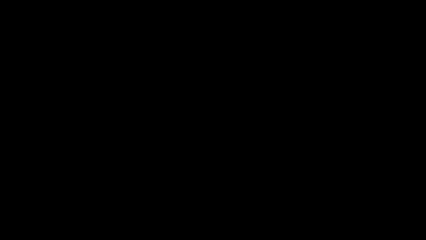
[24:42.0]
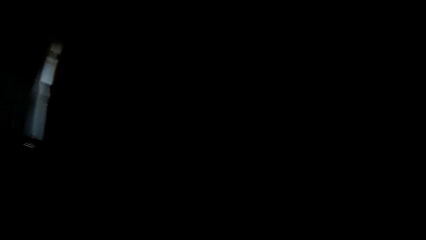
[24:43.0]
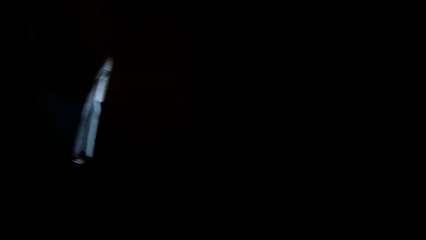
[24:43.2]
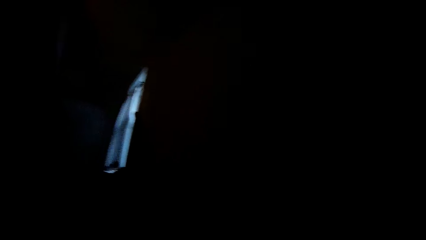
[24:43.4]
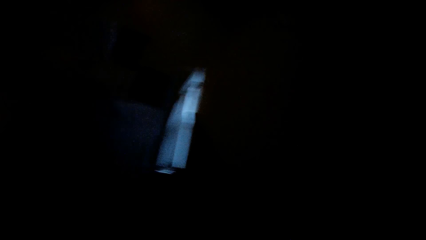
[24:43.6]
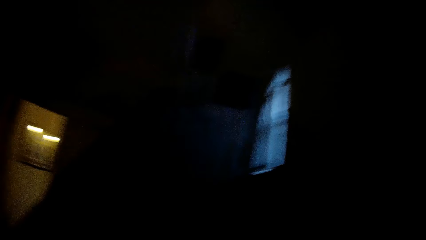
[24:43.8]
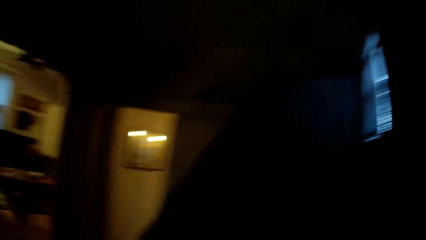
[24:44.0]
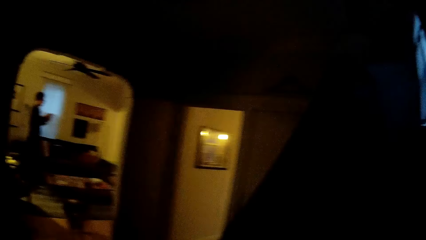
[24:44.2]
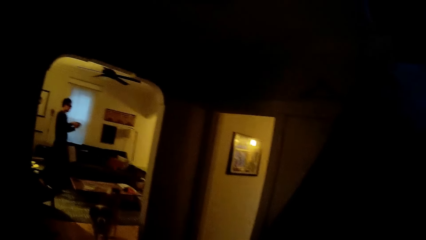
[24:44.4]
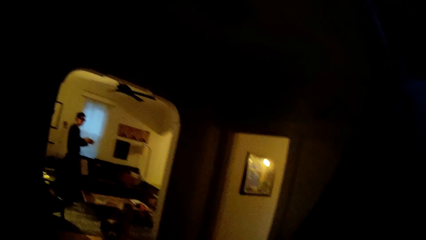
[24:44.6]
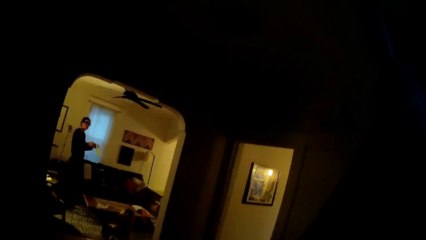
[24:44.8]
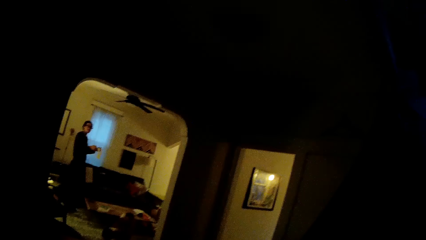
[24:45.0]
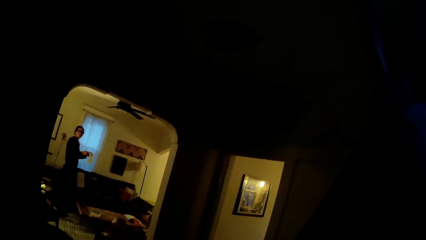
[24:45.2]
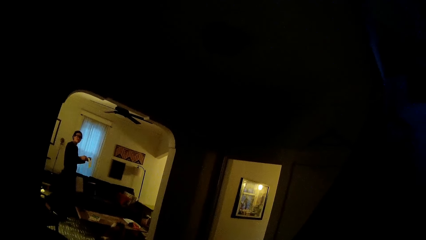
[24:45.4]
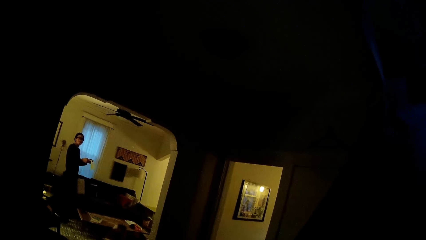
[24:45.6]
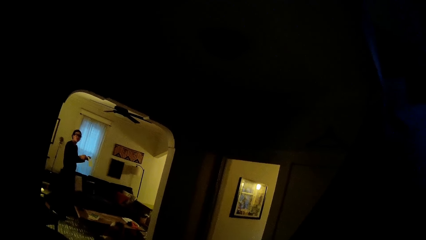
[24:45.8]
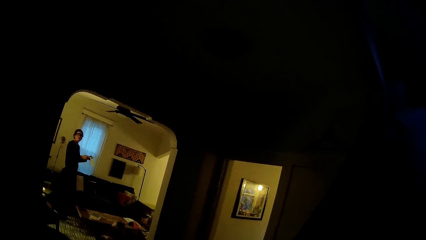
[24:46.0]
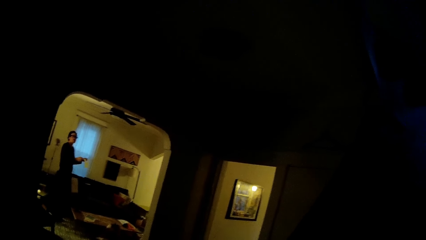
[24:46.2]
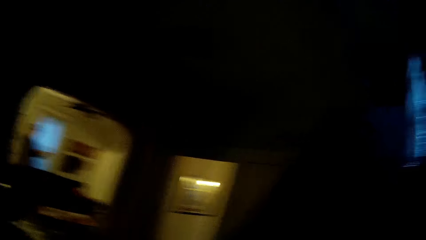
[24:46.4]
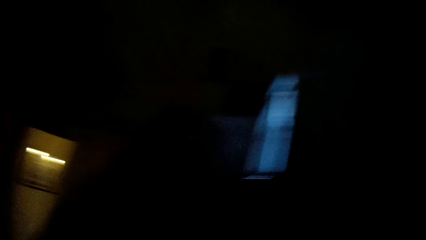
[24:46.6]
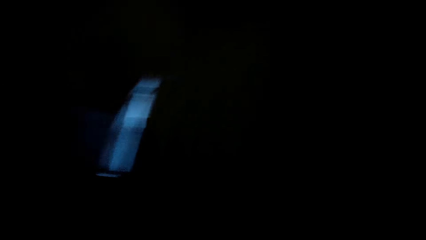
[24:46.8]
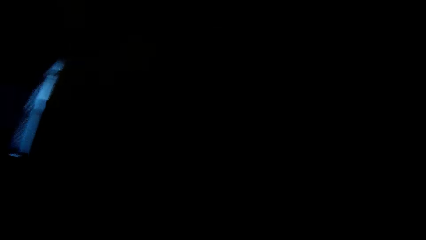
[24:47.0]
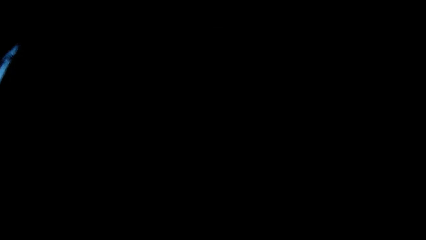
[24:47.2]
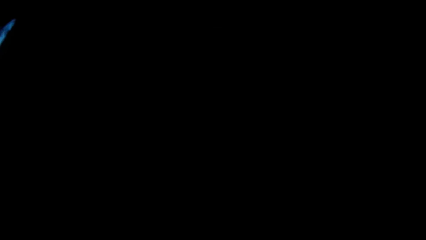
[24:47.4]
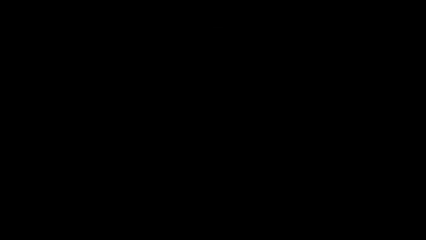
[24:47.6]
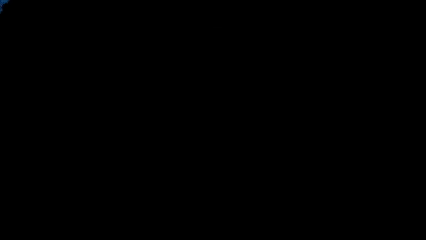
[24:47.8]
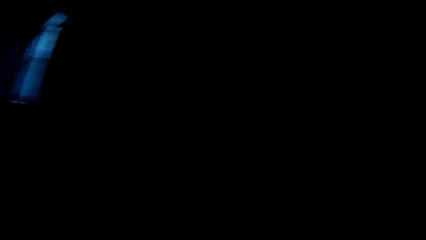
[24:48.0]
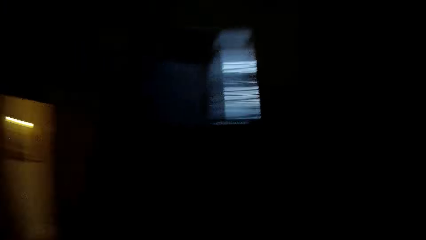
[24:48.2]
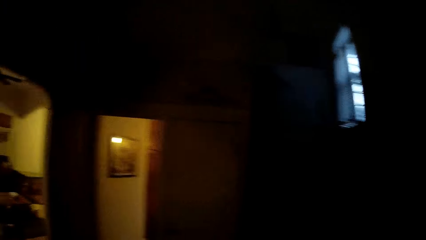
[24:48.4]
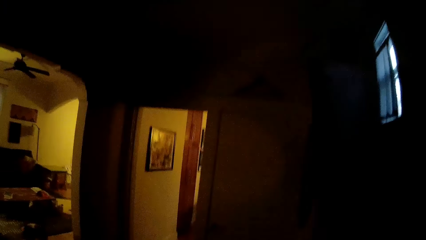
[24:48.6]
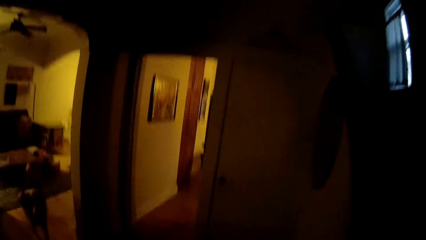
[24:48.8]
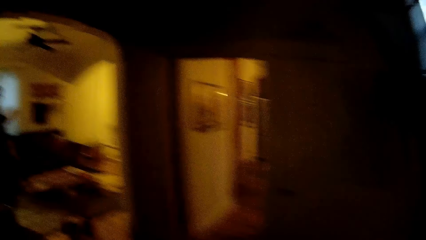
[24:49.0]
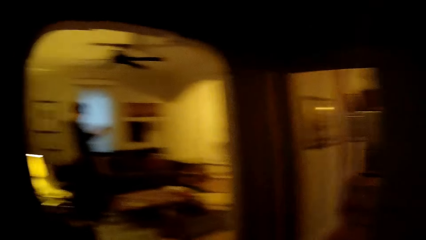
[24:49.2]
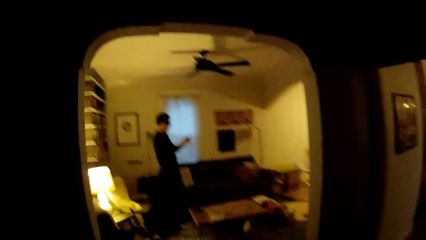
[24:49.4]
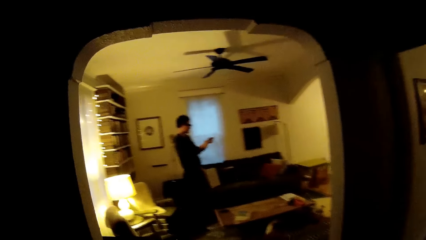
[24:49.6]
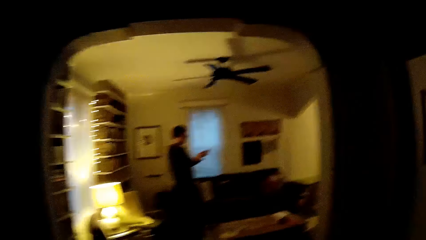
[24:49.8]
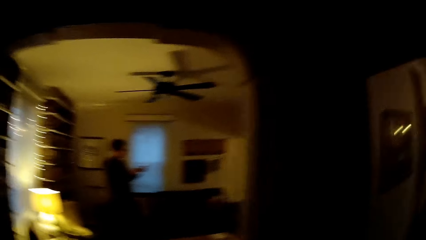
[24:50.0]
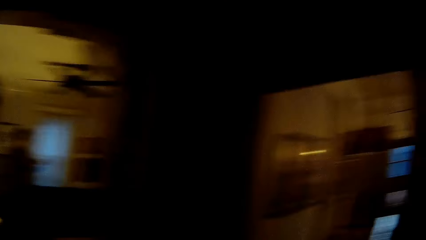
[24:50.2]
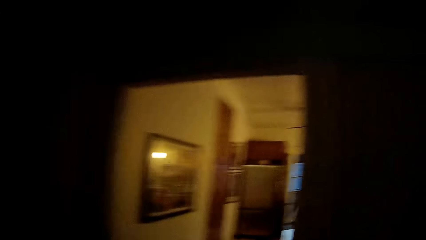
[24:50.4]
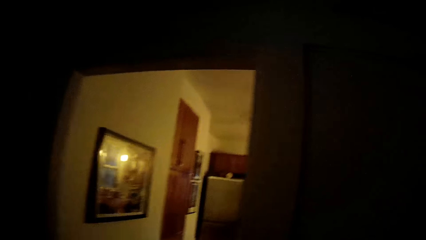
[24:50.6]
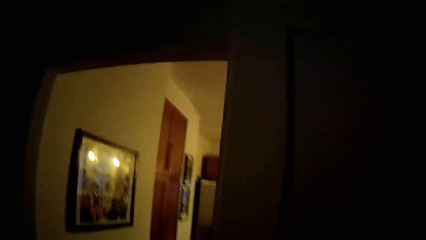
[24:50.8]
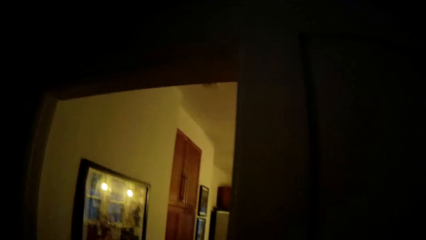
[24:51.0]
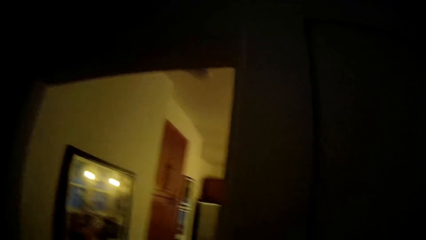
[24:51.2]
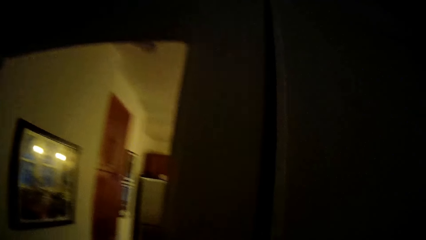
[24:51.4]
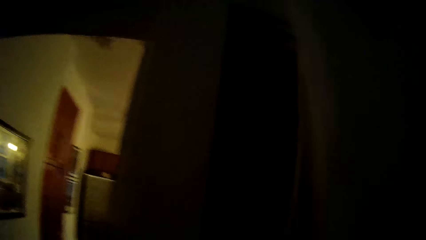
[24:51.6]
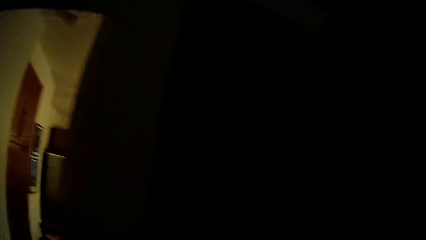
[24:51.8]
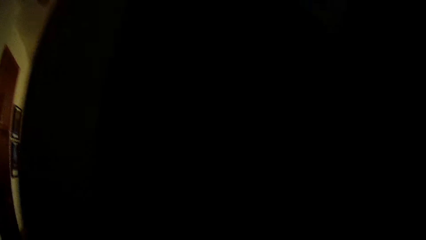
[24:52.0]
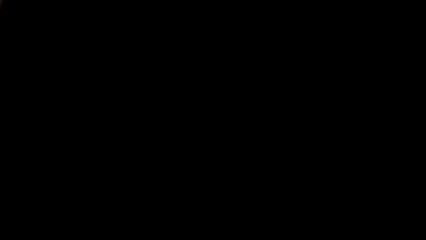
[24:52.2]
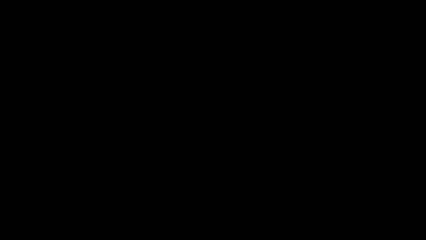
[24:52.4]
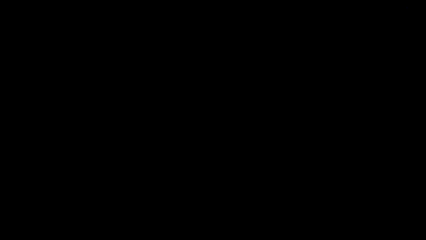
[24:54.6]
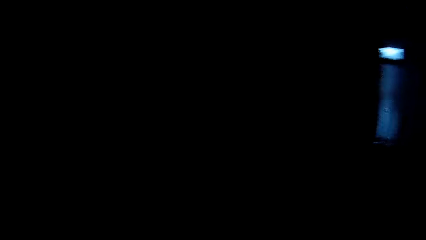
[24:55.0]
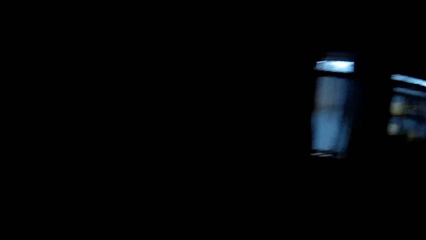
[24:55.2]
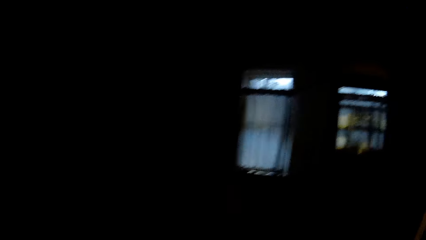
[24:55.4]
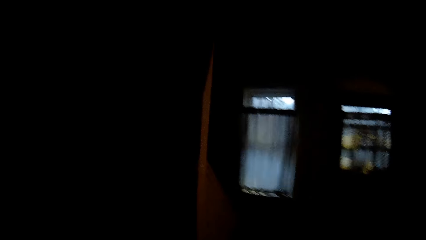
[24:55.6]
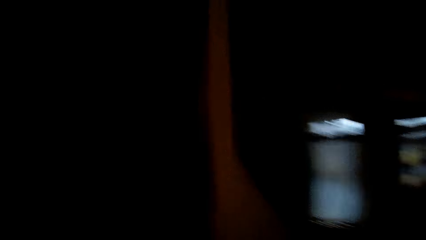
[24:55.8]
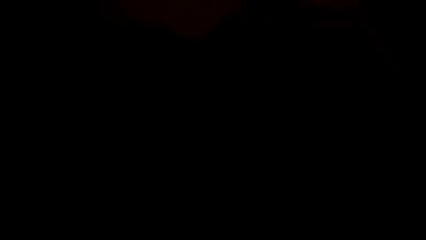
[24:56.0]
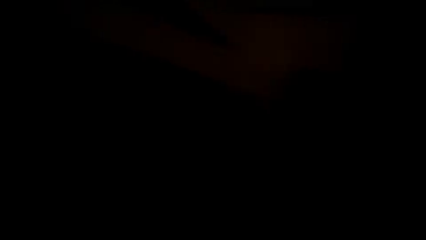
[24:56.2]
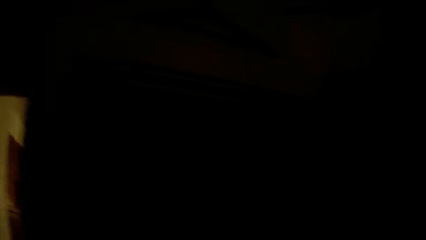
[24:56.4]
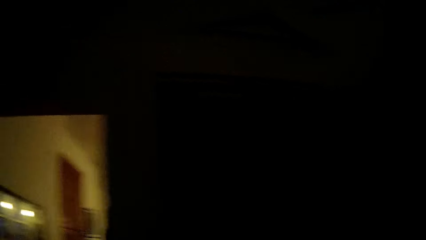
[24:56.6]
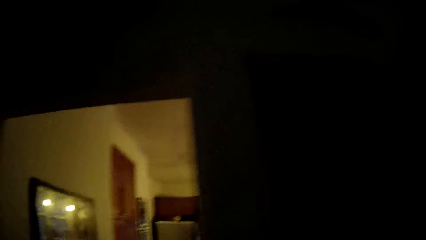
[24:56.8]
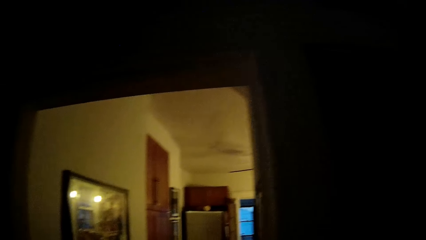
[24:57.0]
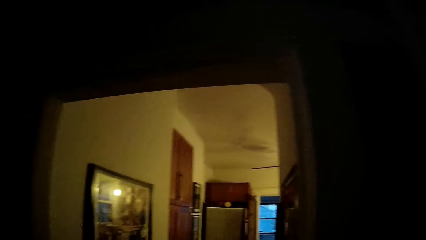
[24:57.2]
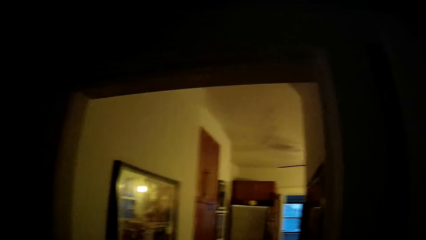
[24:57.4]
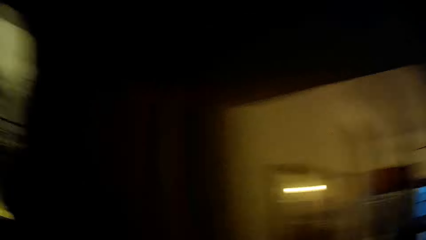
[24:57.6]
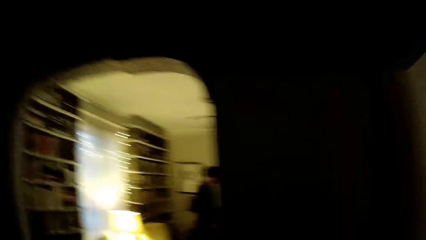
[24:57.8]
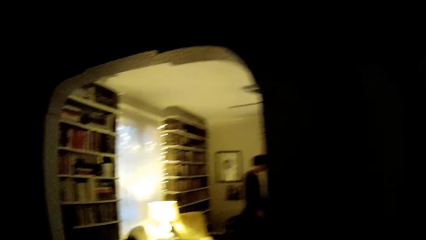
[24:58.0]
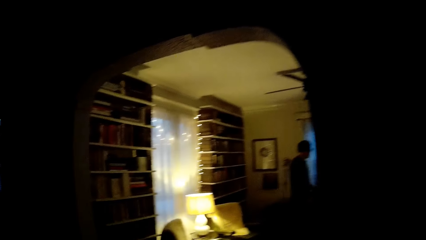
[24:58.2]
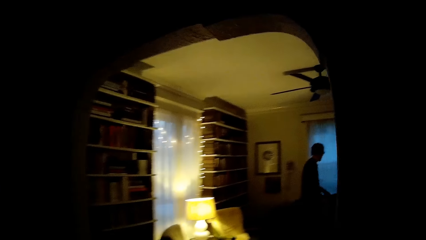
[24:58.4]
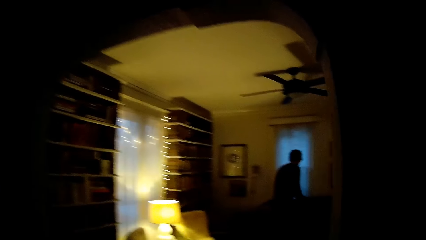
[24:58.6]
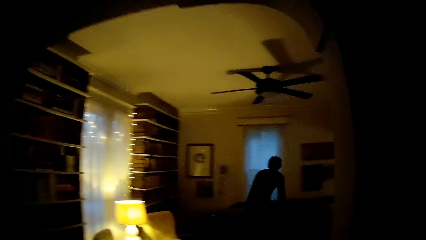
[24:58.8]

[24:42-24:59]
The camera wearer stares at a man. They touch something. They walk in the house. They open the cupboard. They walk in the house.
